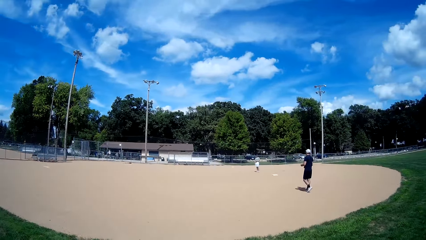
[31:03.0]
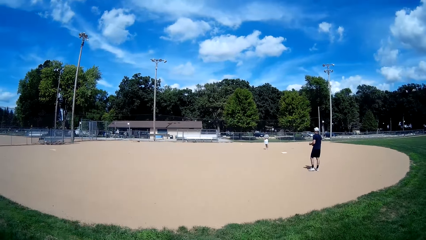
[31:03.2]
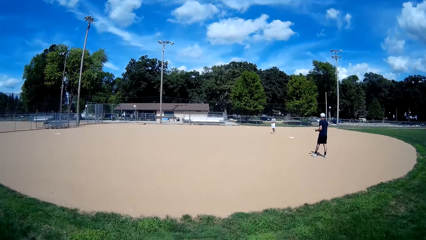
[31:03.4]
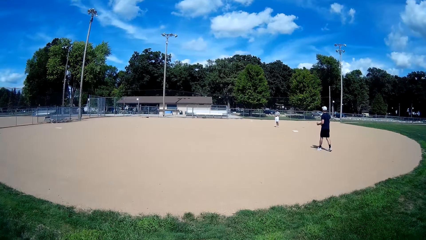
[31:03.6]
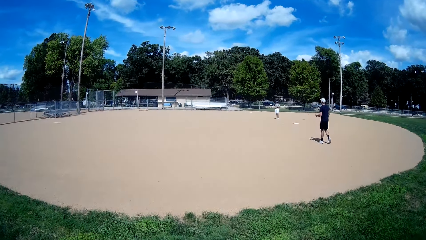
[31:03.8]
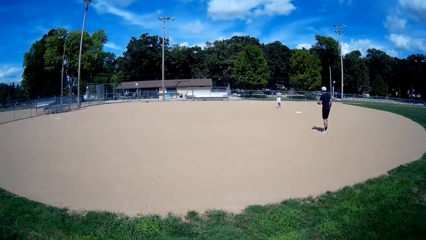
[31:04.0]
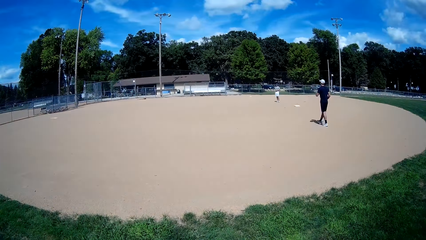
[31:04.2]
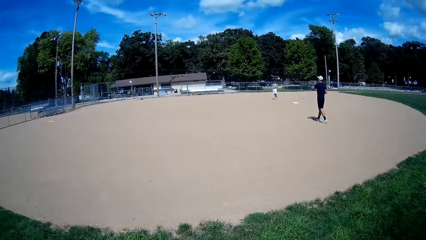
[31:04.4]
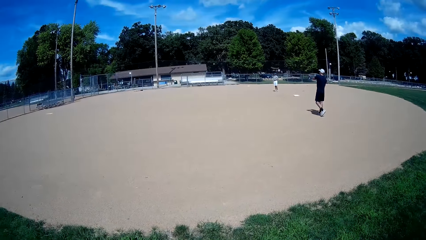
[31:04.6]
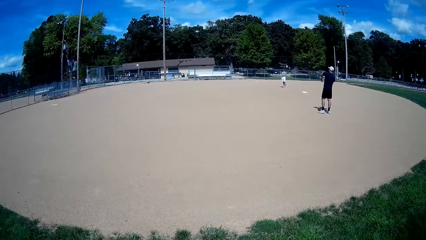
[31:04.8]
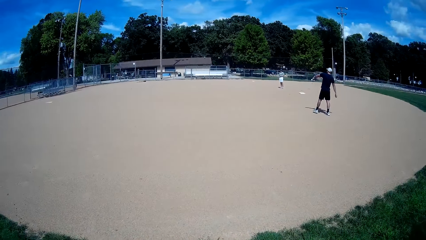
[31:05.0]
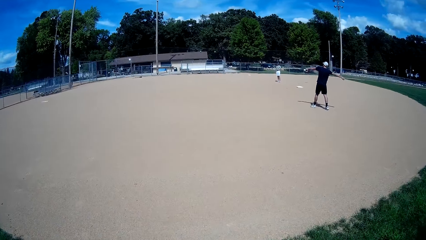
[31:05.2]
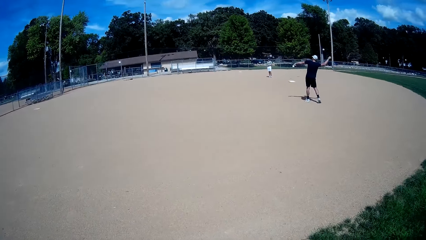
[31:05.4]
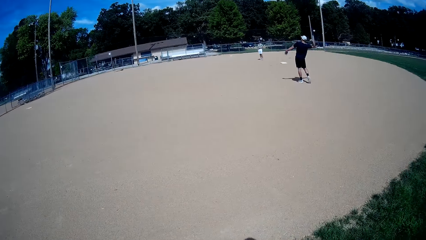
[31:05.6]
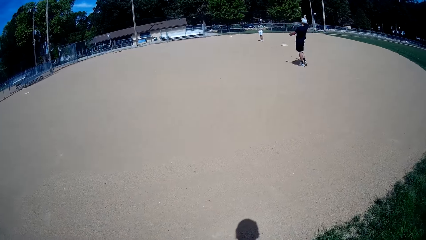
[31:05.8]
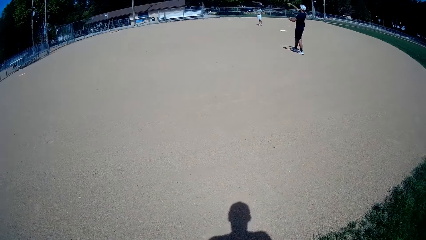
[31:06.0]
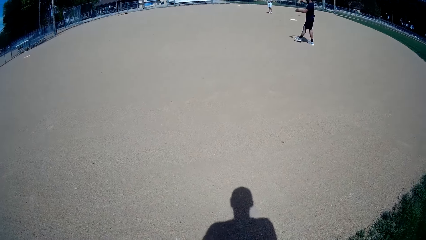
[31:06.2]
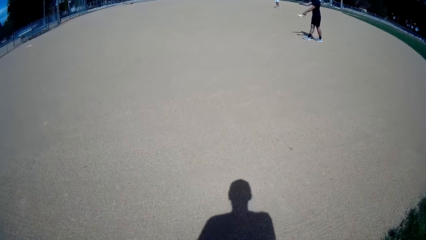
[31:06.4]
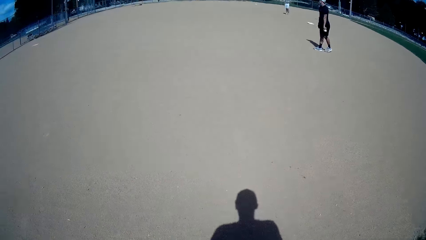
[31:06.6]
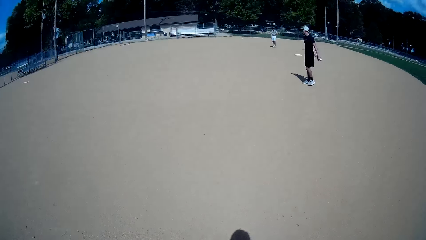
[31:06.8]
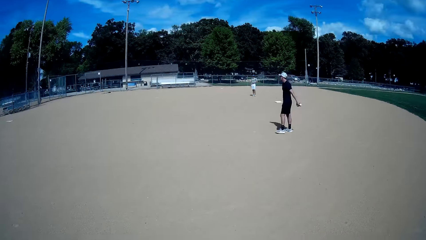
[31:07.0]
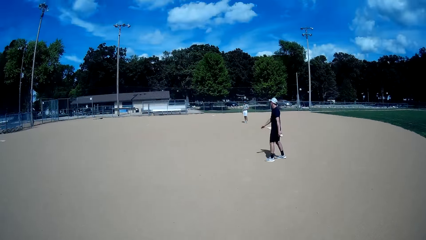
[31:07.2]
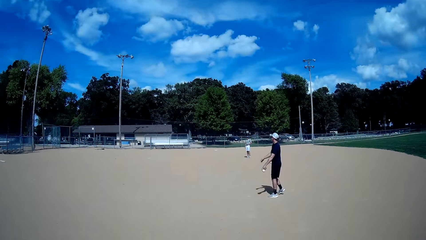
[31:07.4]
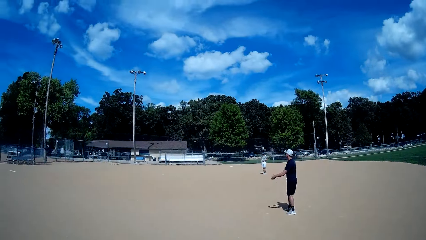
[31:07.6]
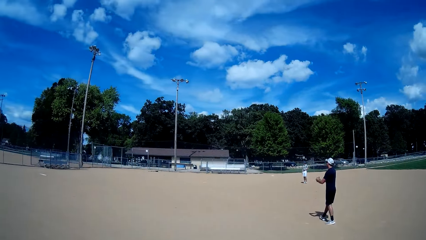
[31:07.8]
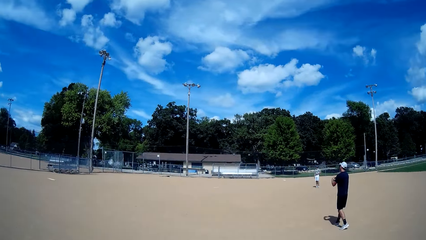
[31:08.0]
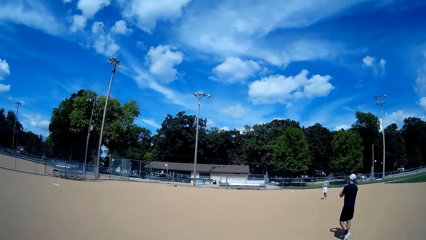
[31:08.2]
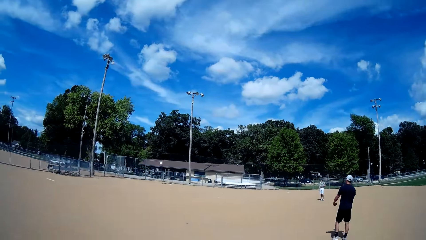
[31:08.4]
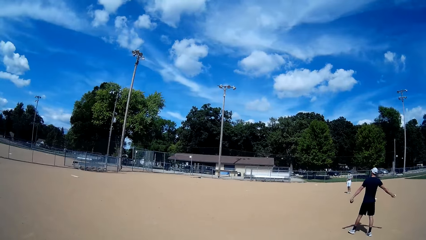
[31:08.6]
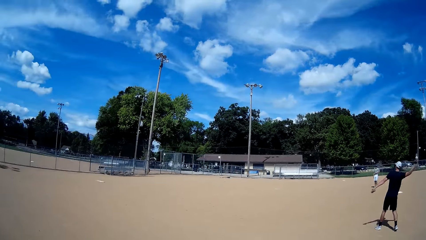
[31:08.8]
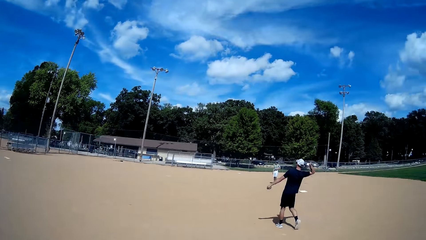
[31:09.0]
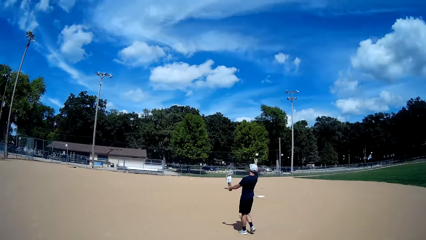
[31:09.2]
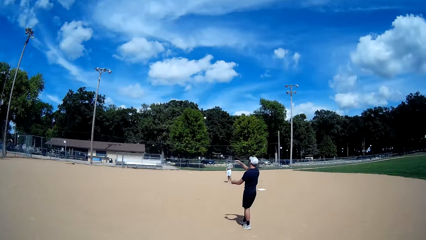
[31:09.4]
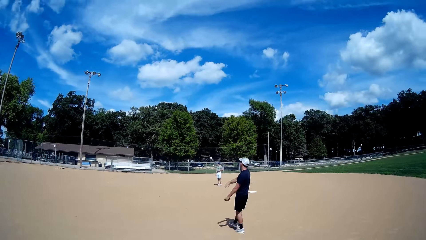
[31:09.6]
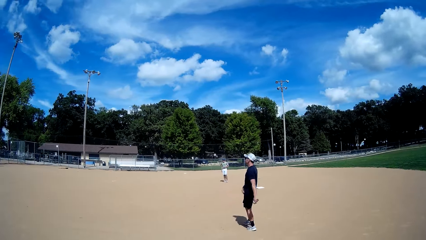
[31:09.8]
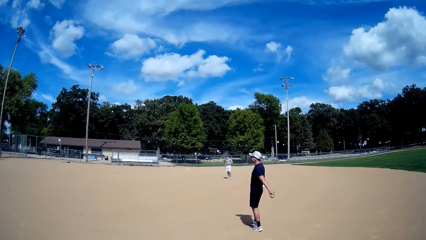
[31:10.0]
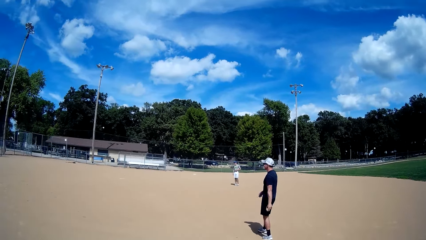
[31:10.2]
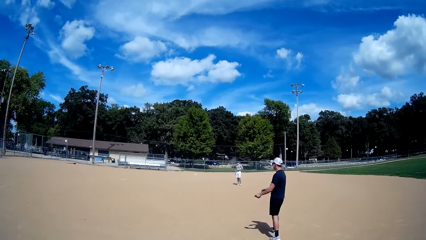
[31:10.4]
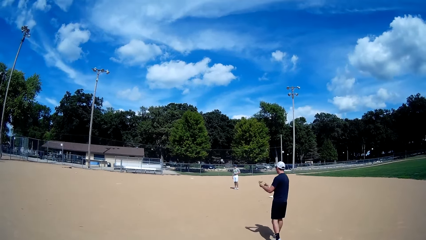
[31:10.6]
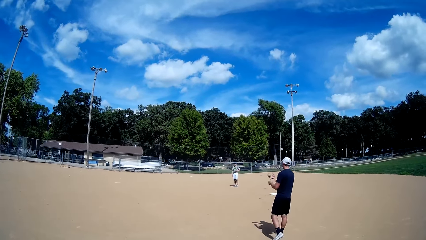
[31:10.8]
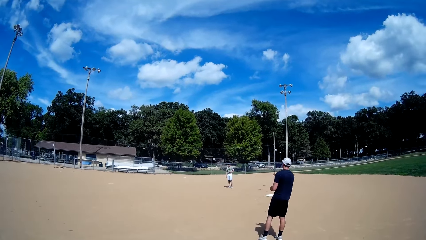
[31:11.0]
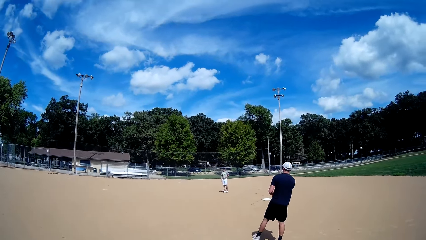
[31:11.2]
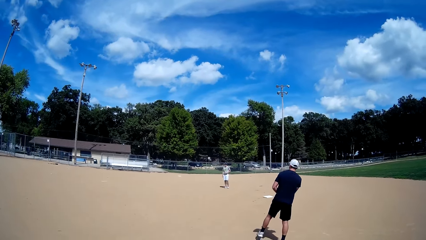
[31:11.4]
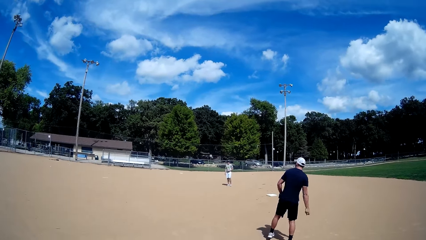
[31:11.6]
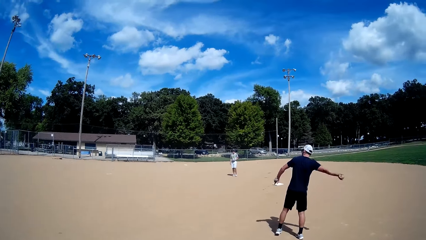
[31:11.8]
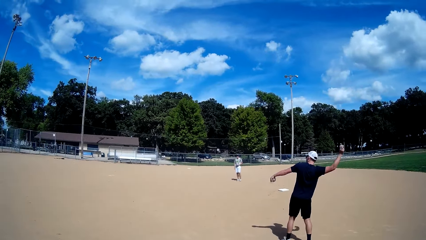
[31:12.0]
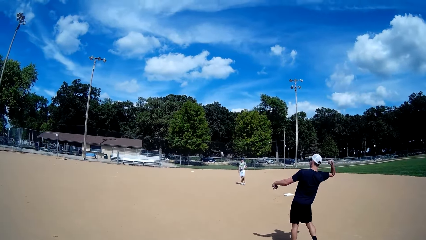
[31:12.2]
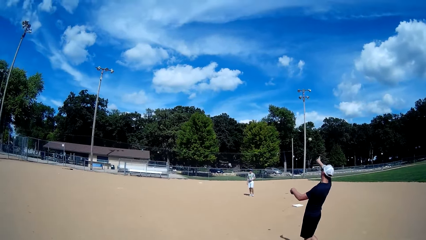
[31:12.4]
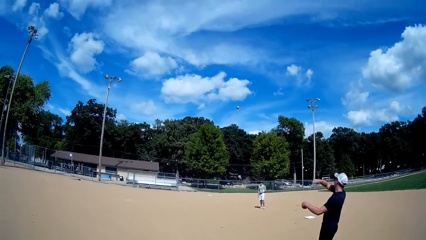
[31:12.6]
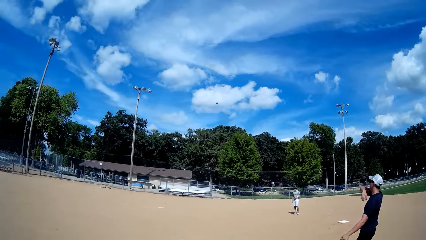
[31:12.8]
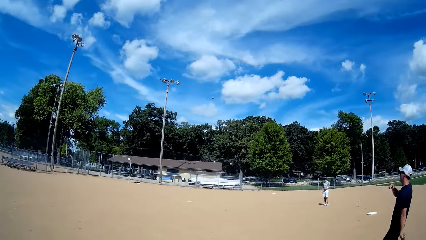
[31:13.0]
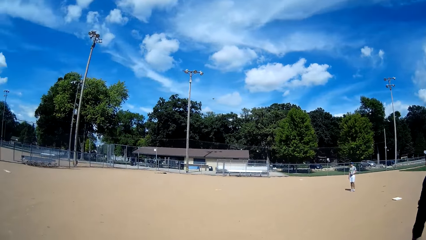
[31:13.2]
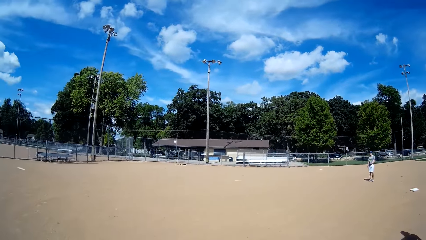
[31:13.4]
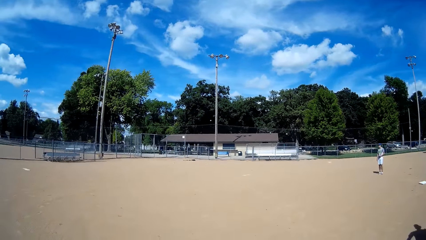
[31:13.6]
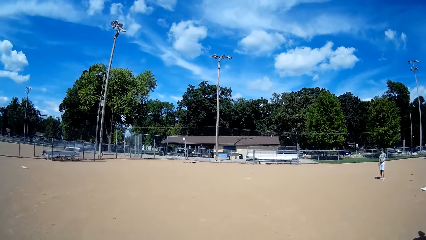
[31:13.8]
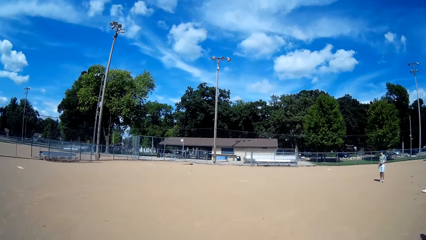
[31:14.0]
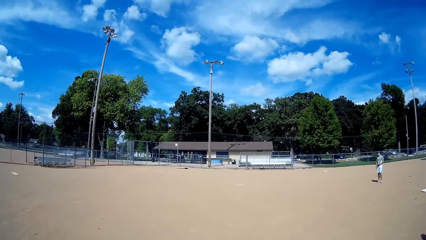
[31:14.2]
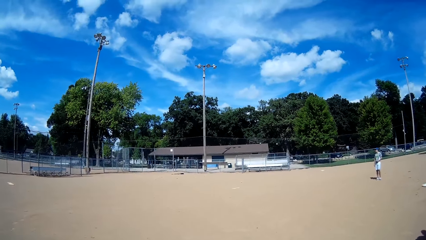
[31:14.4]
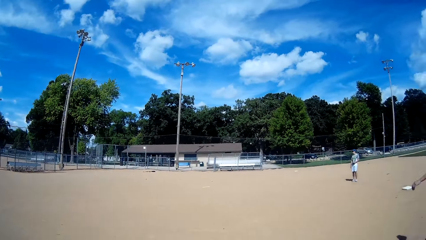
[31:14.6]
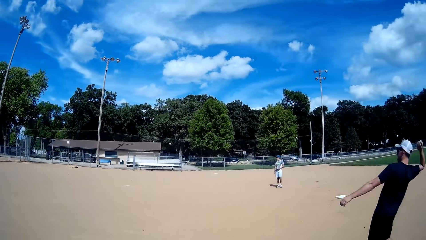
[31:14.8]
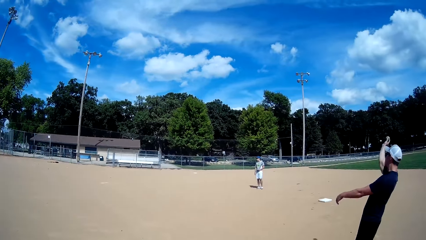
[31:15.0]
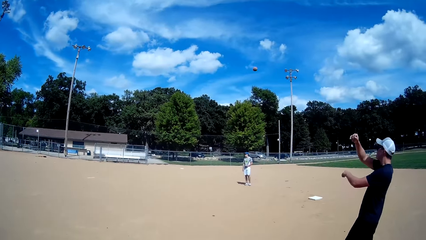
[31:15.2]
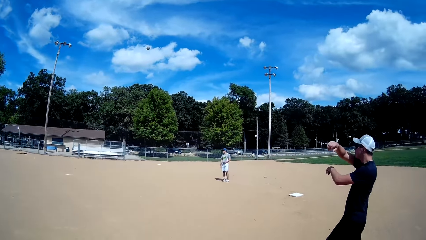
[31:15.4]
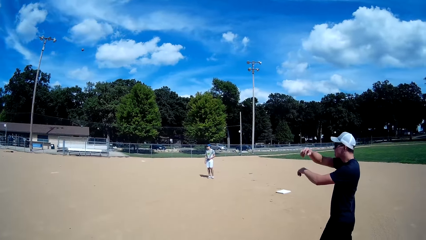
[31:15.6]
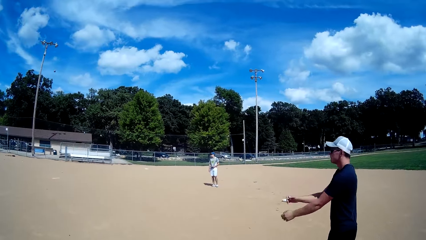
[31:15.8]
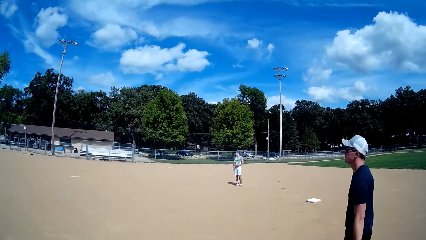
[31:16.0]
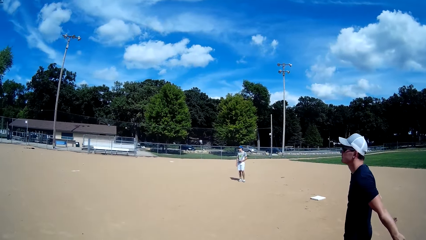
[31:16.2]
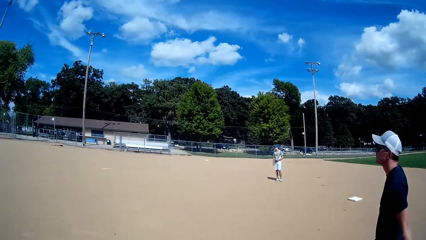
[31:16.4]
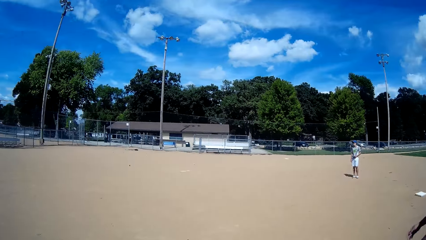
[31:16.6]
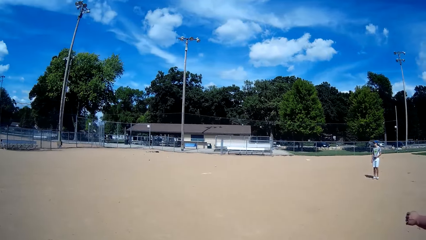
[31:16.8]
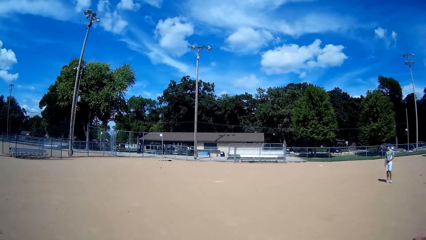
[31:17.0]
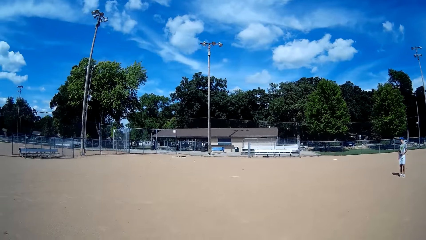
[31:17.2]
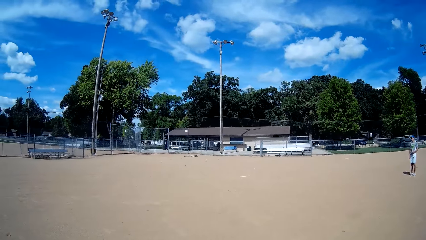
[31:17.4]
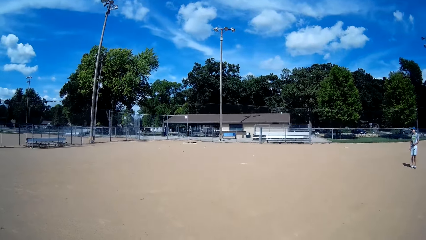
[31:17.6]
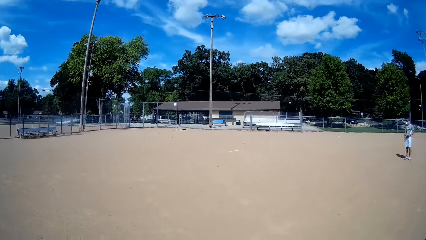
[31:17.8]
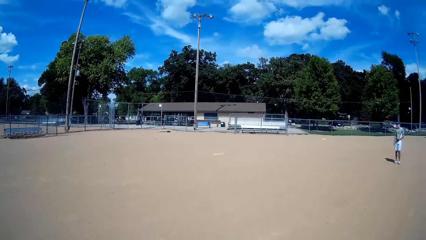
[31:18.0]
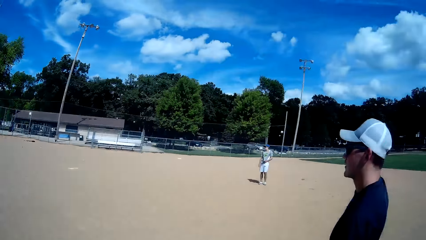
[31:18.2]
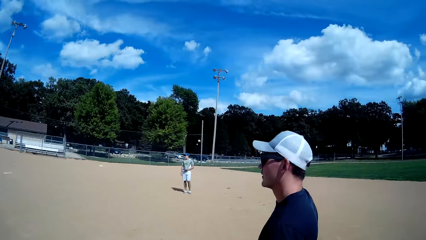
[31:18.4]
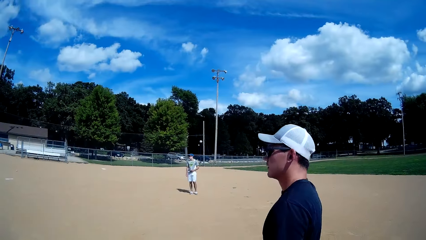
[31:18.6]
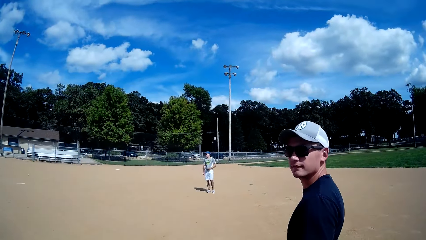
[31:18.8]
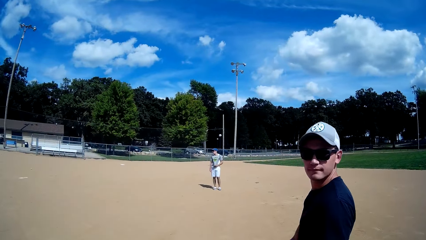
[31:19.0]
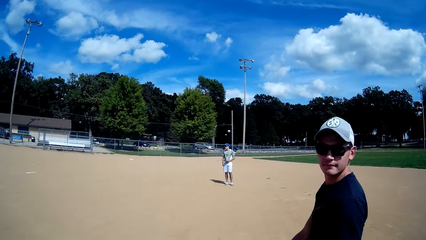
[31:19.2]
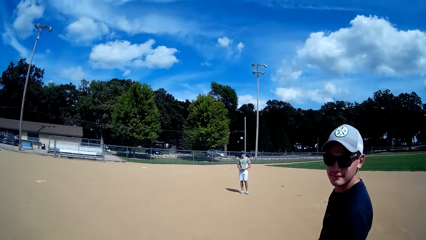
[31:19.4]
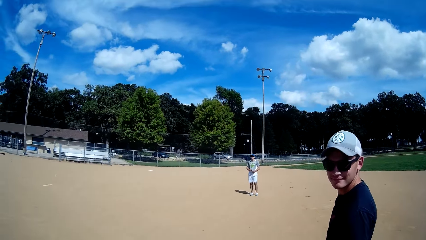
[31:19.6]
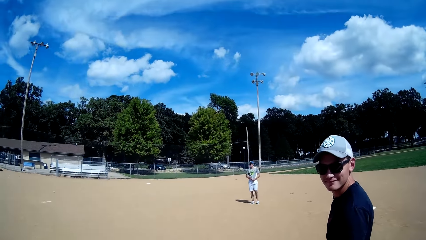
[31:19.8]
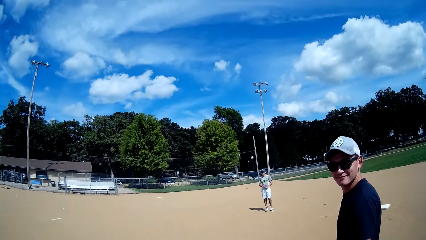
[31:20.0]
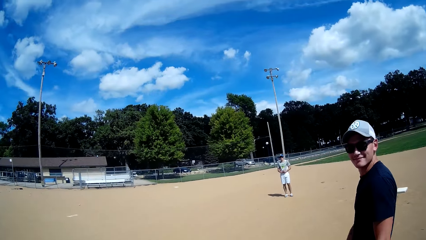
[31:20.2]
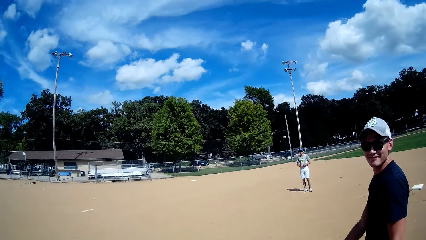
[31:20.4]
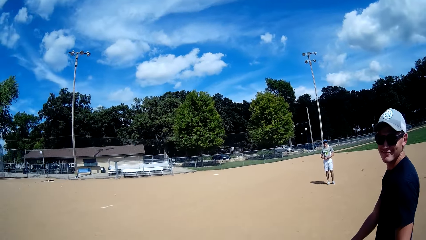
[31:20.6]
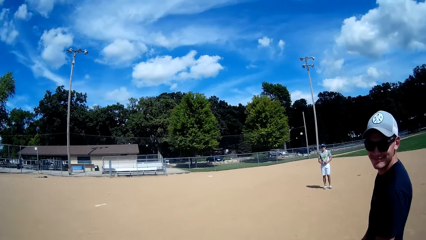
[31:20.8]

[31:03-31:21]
A man throws a baseball and walks on the playing field. He throws another ball and walks on the playing field. He throws another ball. He throws another ball again. He walks on the playing field. He walks on the playing field again. The camera wearer interacts with the man.
